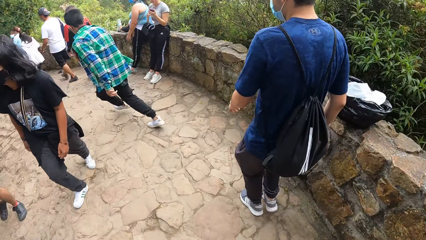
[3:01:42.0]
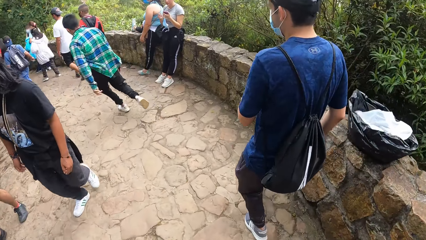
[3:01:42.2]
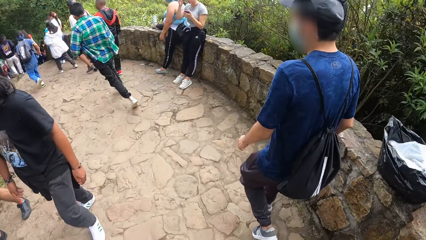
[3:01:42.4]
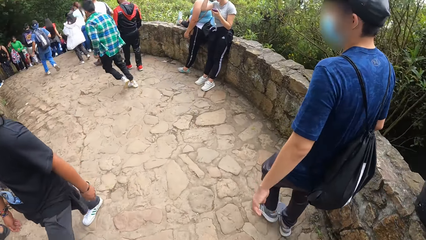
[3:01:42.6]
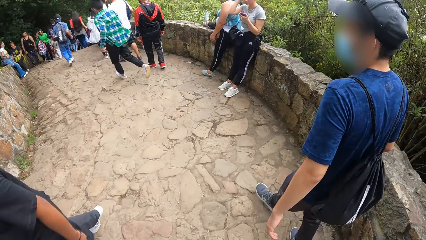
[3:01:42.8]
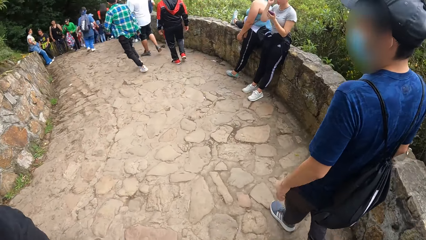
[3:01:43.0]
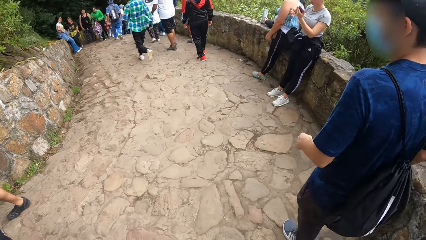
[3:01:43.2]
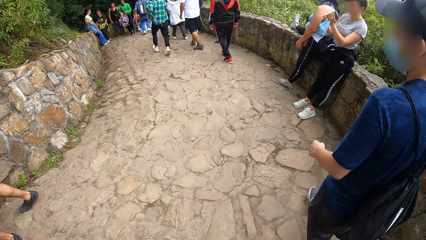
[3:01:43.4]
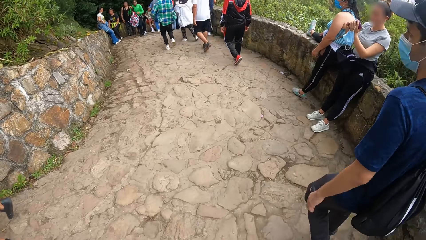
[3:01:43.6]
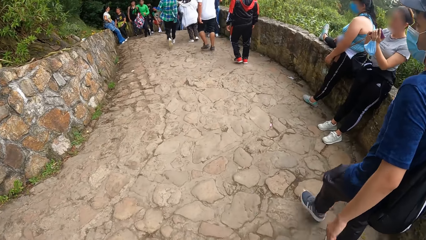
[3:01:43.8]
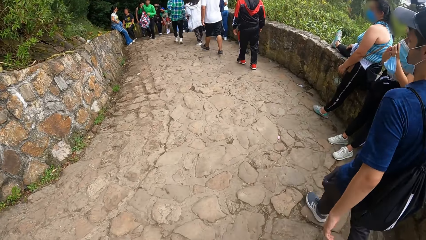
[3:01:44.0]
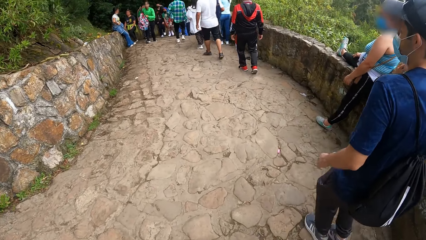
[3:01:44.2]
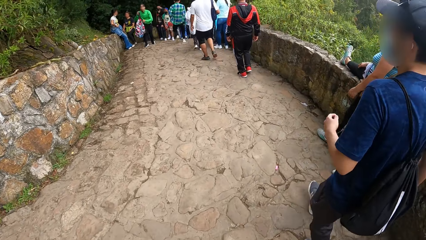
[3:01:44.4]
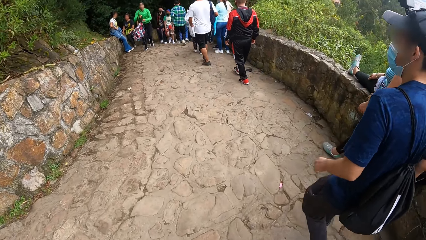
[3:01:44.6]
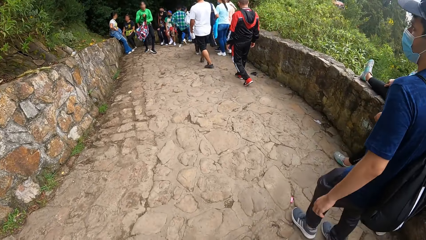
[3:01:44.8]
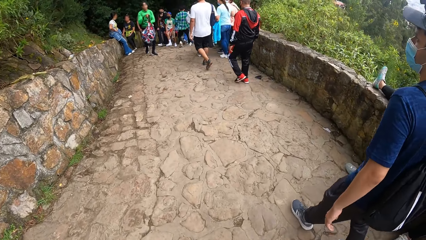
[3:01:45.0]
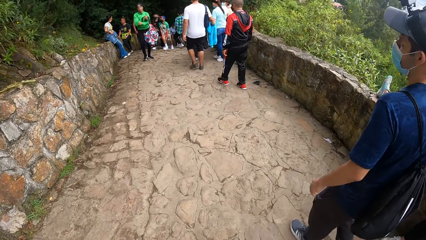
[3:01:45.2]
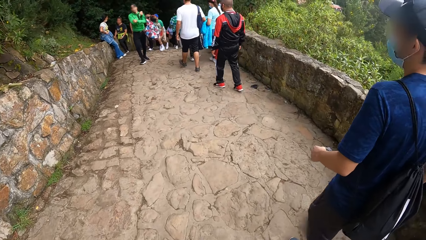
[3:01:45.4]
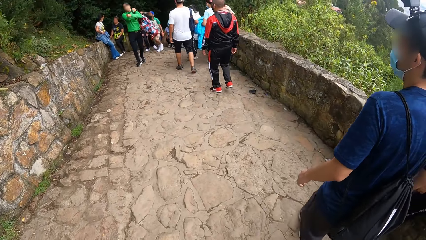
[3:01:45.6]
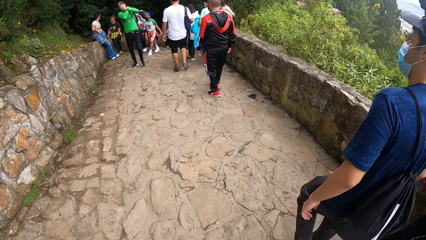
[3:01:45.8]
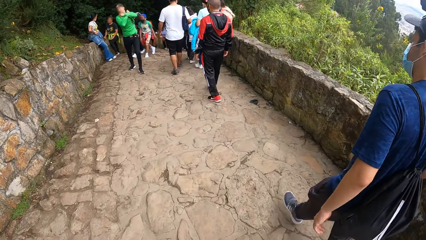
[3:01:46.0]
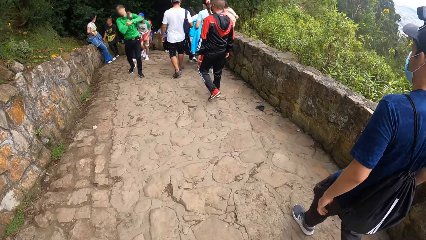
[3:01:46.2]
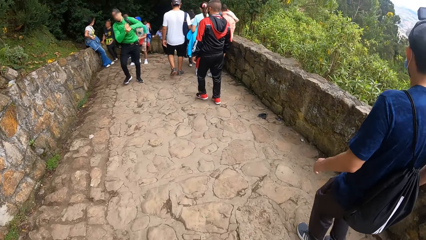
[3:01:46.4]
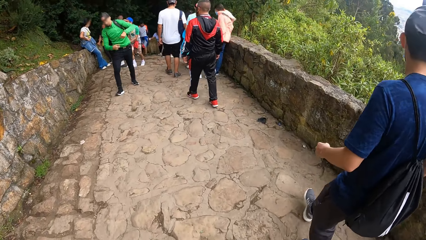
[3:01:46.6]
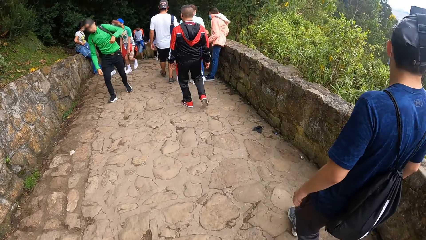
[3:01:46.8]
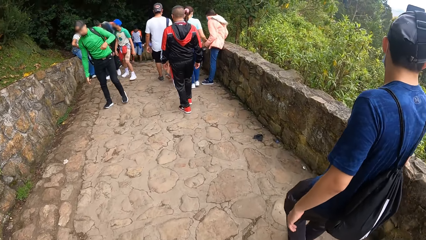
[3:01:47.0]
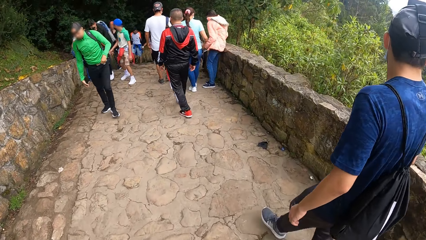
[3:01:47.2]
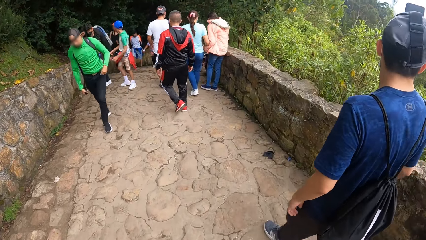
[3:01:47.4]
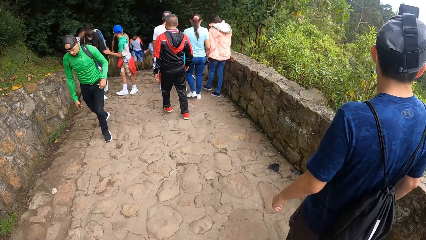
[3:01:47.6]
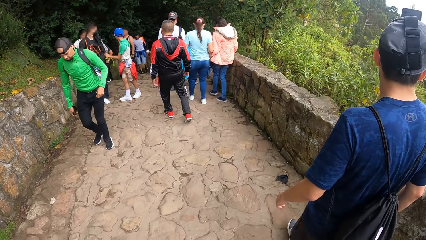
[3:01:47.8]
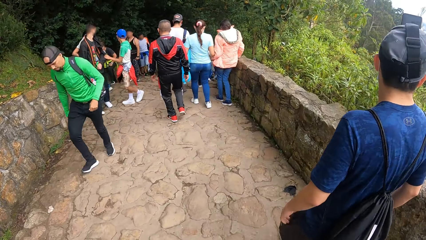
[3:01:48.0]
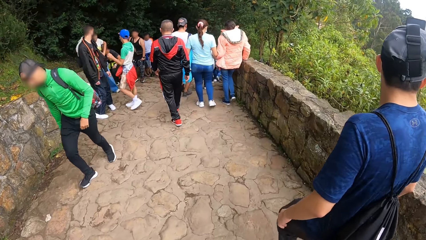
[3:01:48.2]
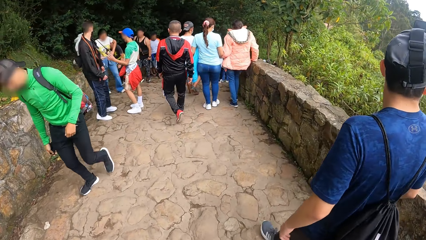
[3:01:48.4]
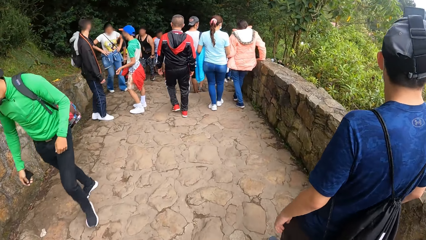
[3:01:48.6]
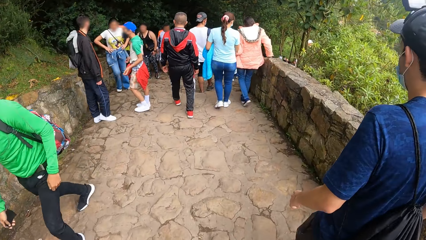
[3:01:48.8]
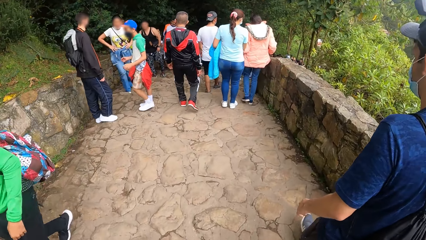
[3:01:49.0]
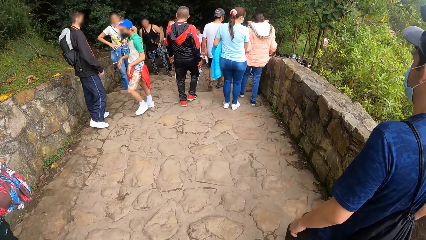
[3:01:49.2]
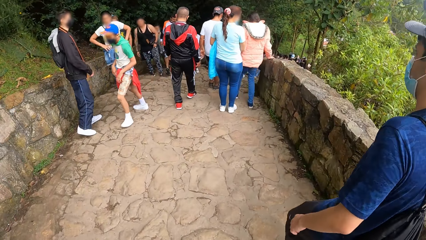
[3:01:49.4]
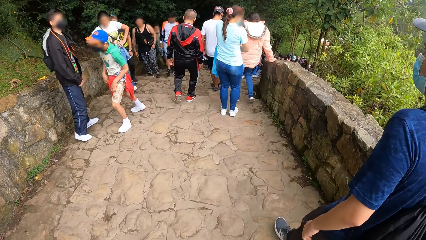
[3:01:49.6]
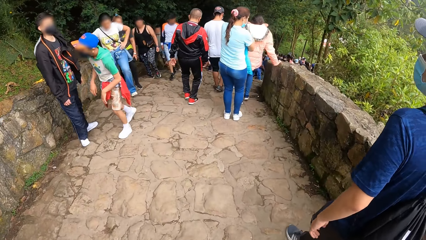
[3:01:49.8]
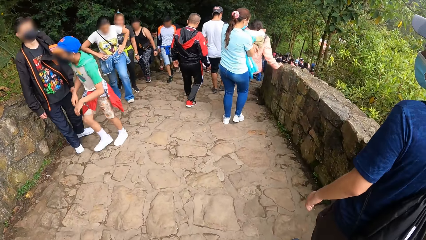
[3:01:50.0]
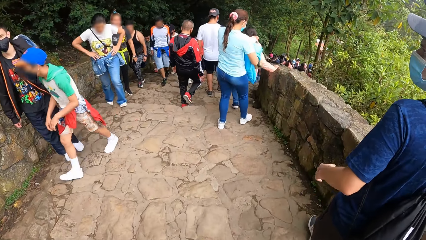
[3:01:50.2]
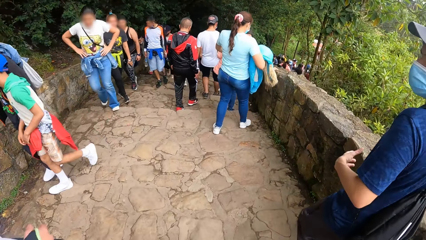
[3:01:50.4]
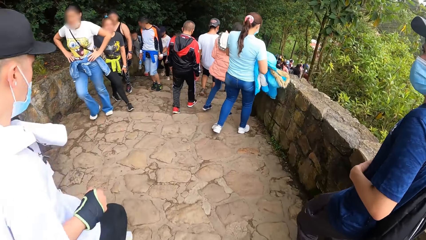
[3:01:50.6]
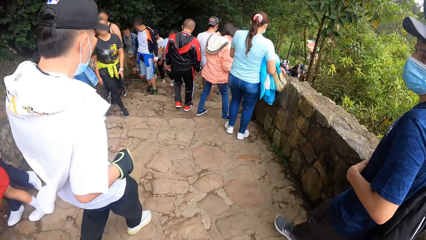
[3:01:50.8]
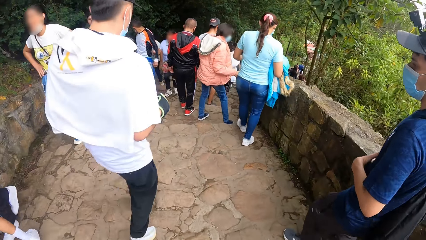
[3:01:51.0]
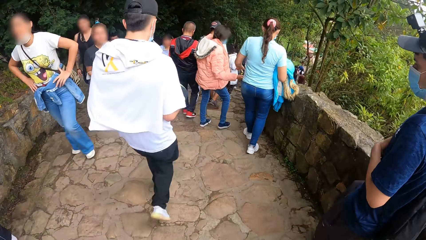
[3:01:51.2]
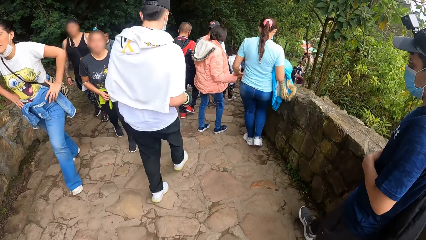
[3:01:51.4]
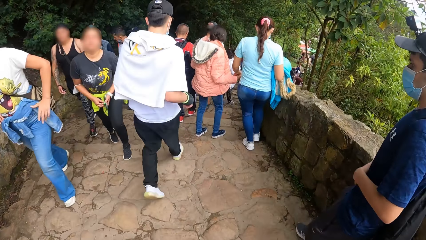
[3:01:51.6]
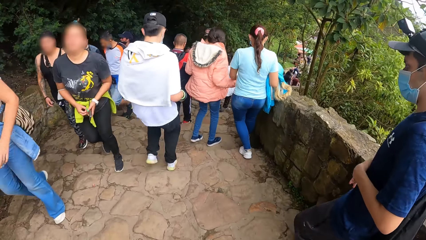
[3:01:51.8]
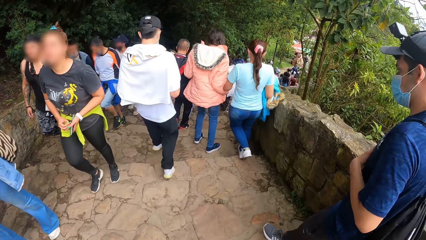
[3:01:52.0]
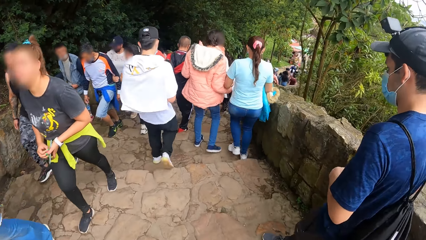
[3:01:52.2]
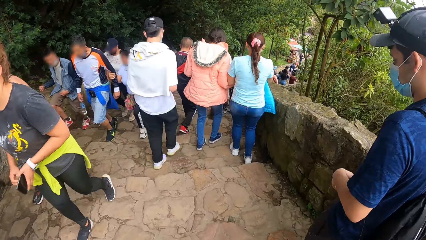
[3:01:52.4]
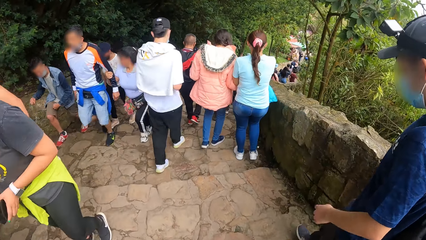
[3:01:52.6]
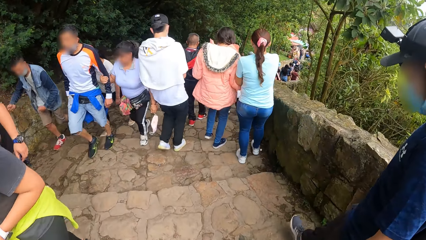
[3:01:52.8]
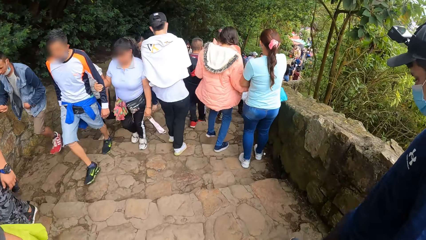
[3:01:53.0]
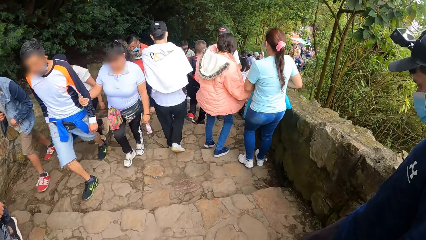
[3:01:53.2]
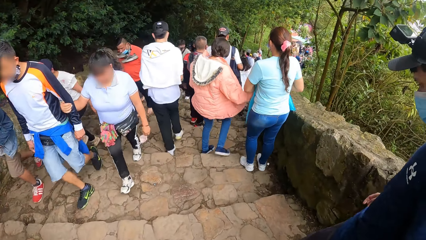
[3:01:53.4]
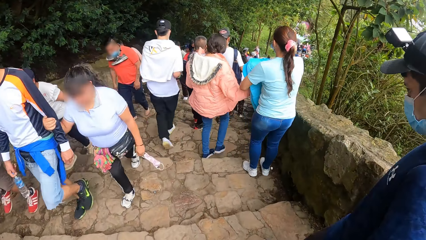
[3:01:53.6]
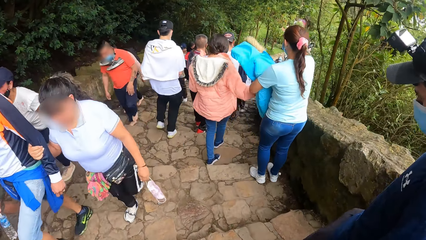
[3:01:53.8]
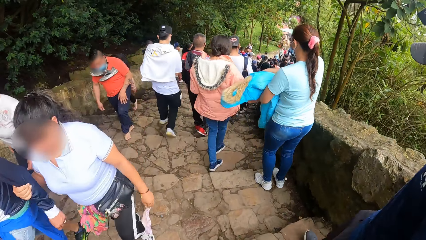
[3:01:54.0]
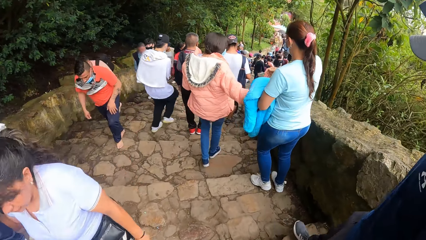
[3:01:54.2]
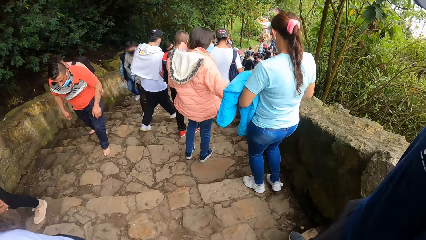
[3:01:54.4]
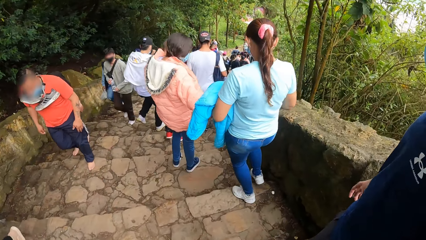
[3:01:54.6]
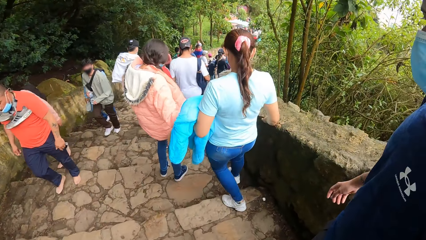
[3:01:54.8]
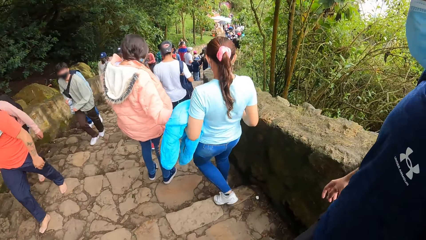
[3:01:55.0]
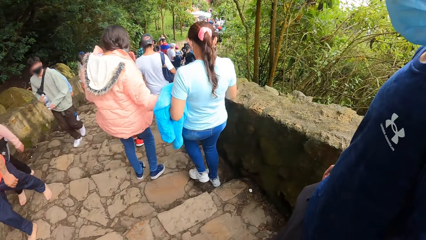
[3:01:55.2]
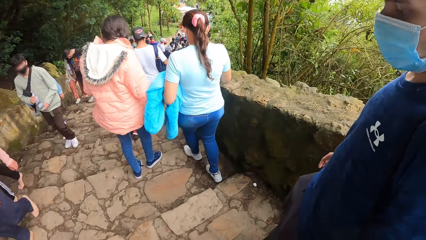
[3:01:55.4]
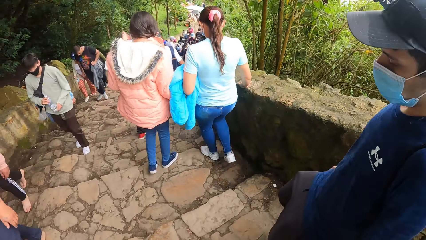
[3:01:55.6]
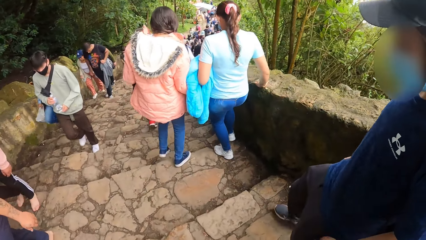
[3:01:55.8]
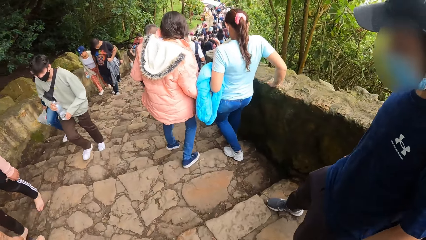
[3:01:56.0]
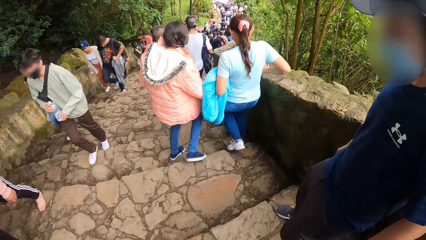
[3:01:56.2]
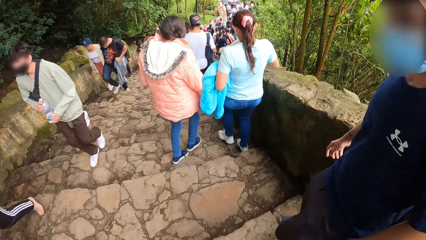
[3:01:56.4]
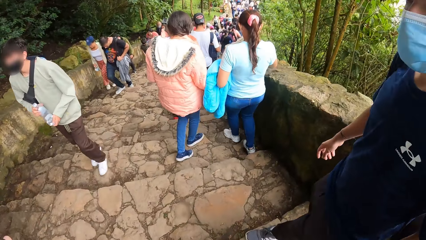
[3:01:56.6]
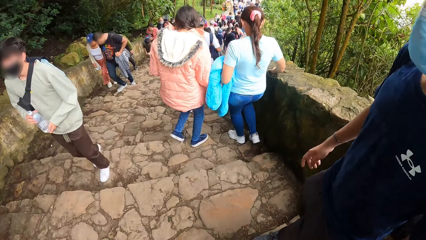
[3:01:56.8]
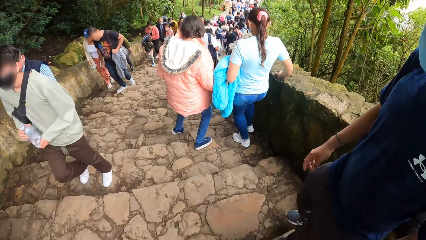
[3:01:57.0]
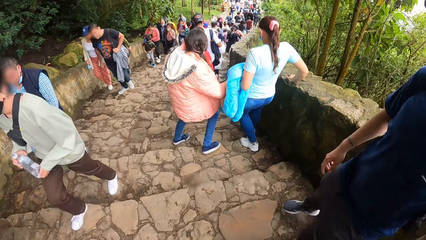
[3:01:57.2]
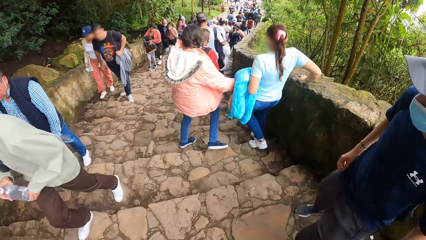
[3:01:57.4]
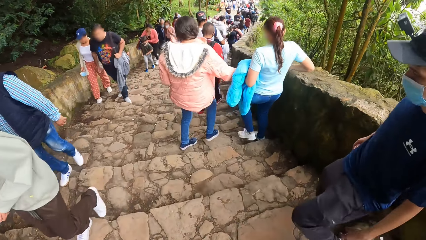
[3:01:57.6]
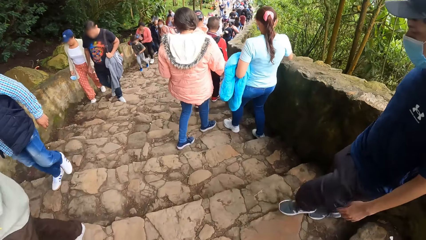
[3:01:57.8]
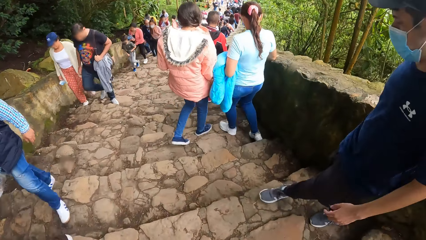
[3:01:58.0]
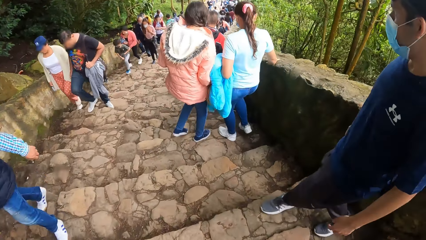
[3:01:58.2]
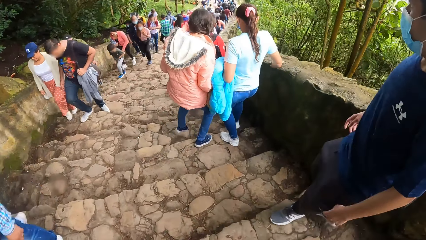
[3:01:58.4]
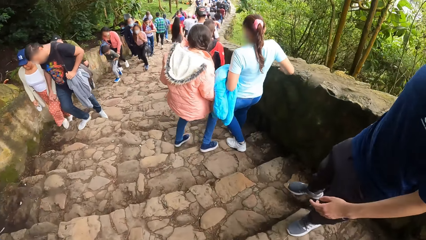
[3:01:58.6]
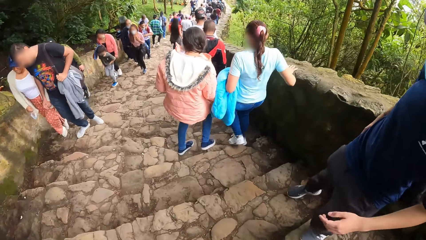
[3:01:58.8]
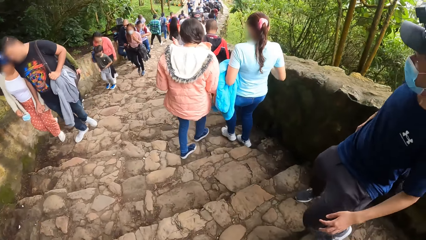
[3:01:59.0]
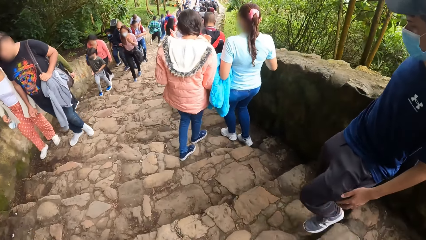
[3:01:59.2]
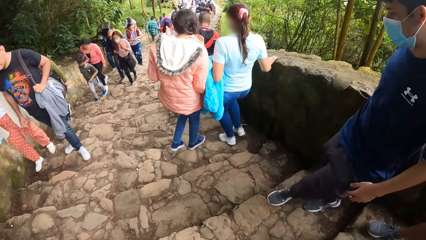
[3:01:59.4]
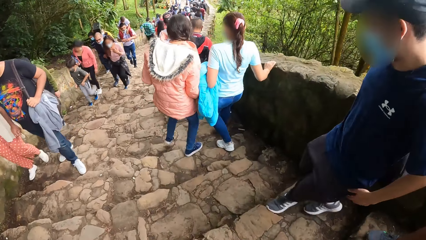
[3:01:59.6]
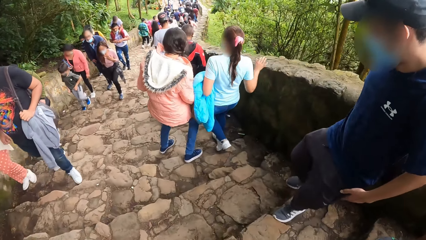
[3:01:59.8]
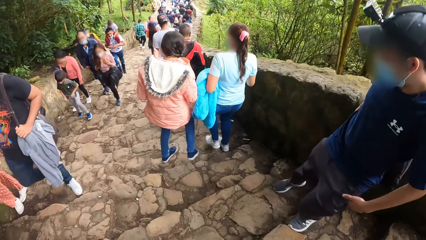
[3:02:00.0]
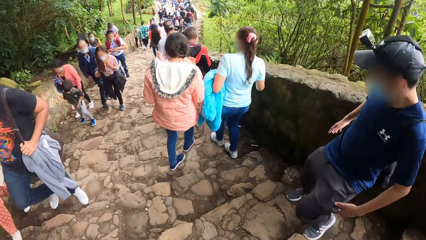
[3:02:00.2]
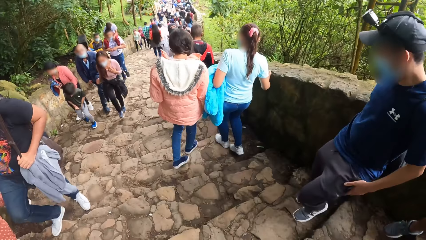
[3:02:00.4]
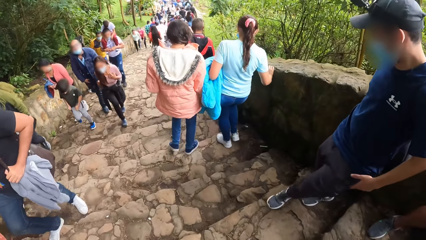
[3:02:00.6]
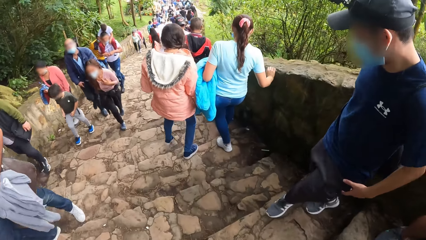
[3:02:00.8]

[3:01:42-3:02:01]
The camera wearer walks around. They climb down the stairs.
